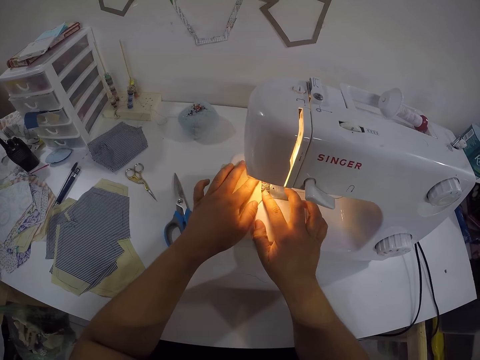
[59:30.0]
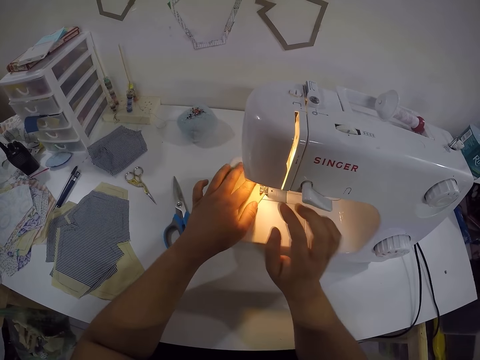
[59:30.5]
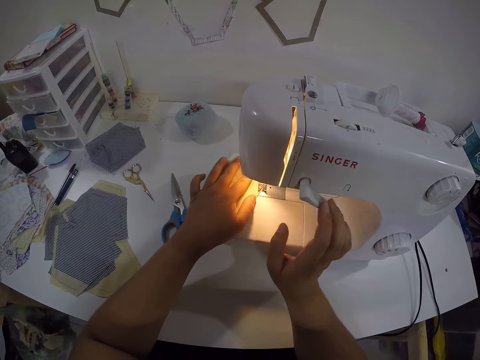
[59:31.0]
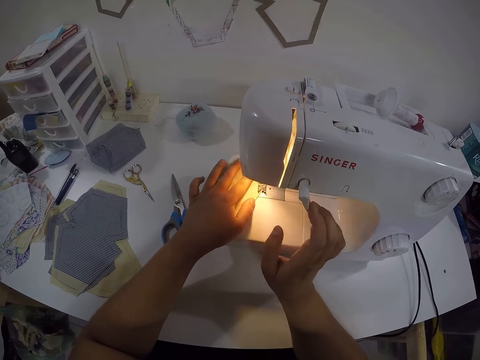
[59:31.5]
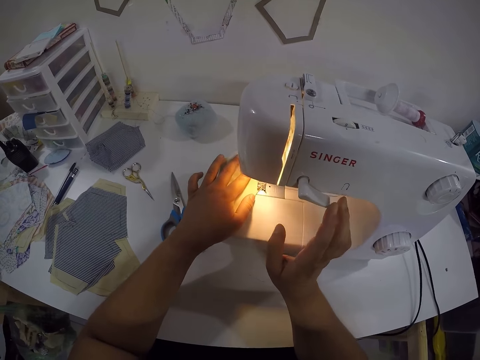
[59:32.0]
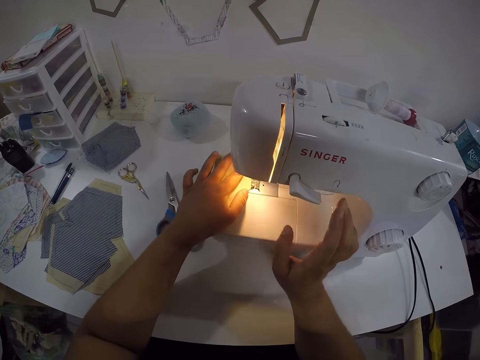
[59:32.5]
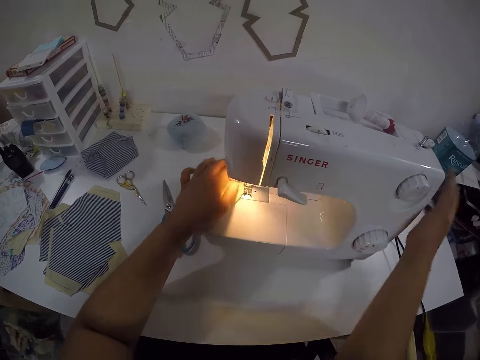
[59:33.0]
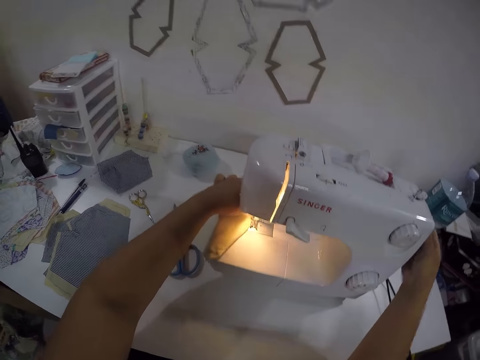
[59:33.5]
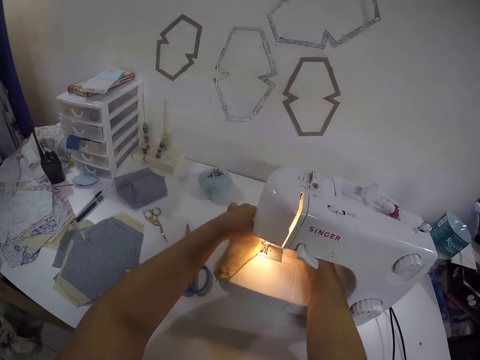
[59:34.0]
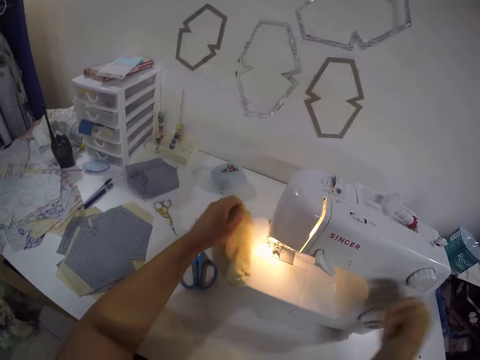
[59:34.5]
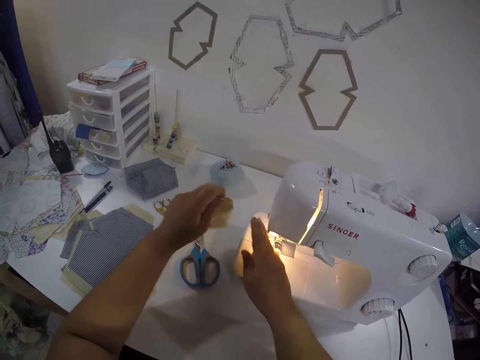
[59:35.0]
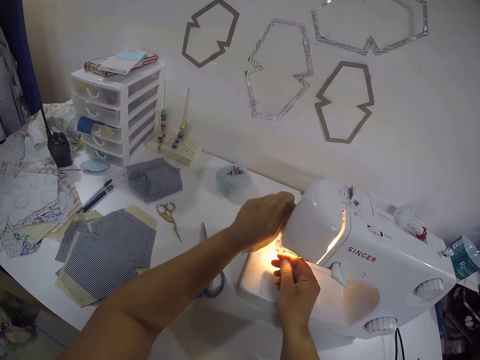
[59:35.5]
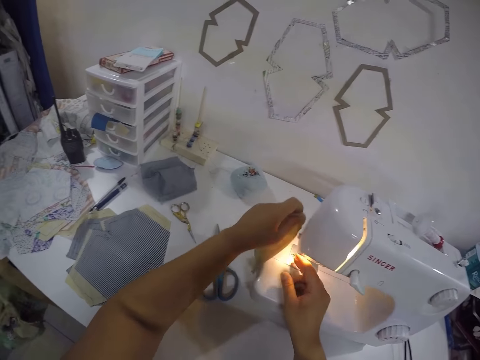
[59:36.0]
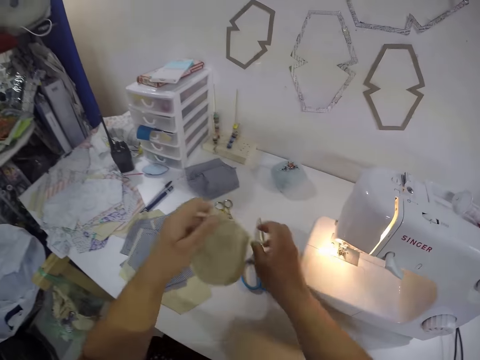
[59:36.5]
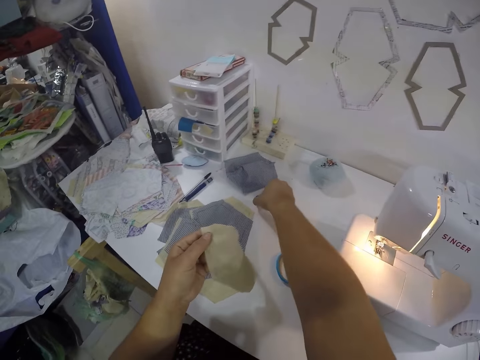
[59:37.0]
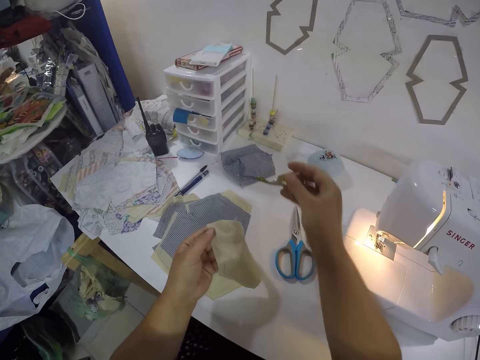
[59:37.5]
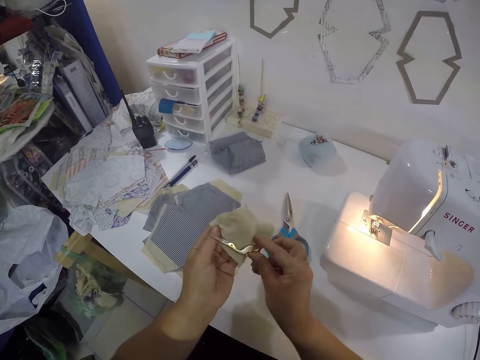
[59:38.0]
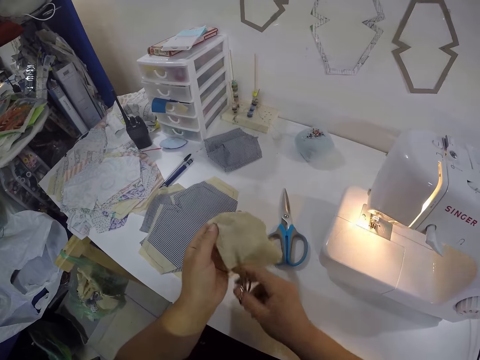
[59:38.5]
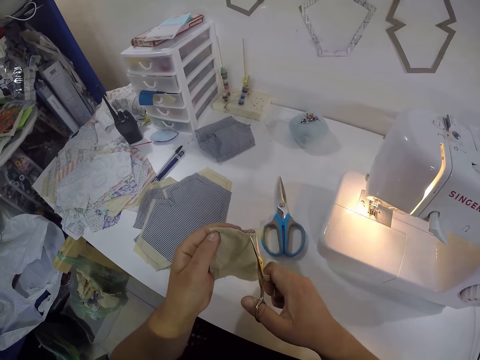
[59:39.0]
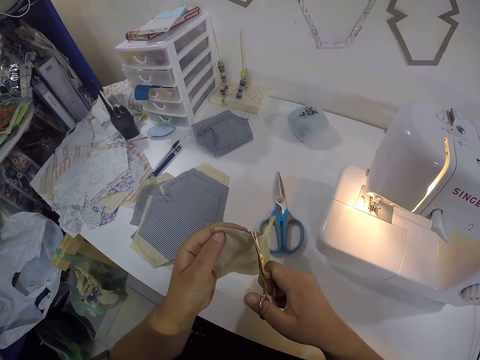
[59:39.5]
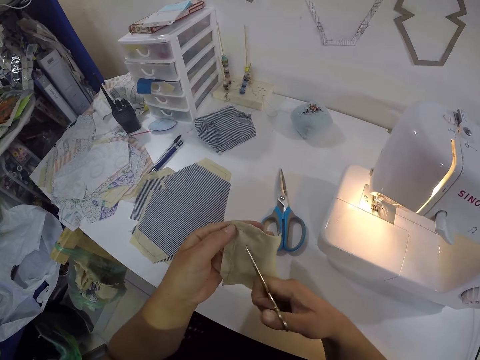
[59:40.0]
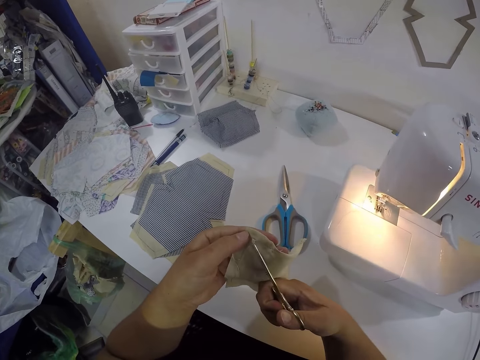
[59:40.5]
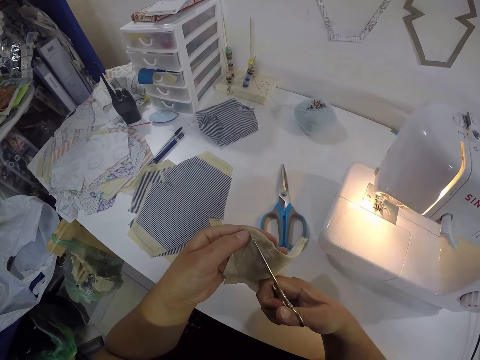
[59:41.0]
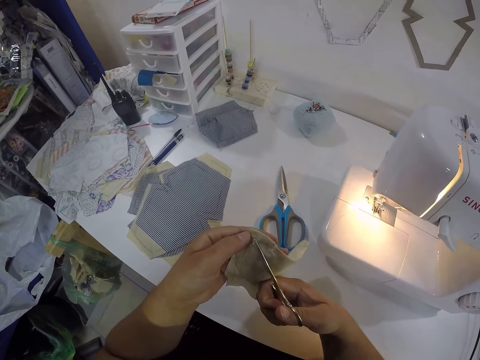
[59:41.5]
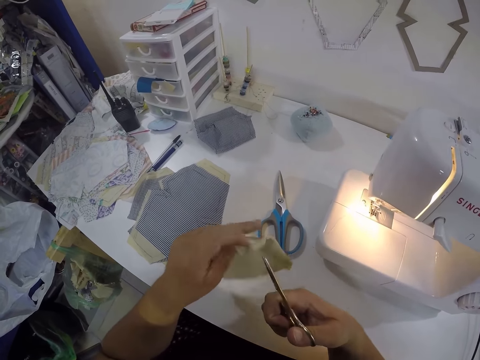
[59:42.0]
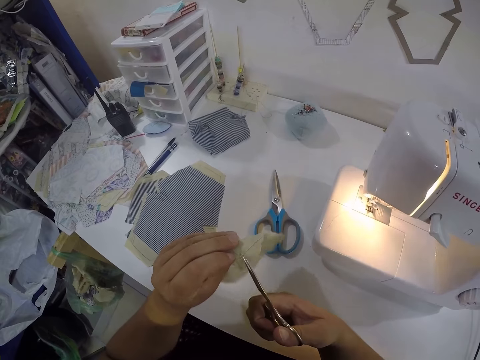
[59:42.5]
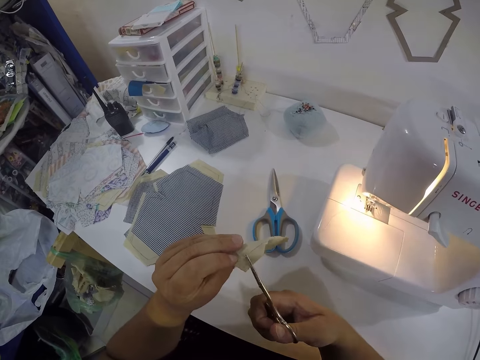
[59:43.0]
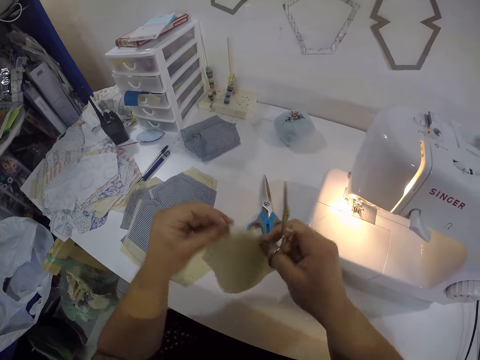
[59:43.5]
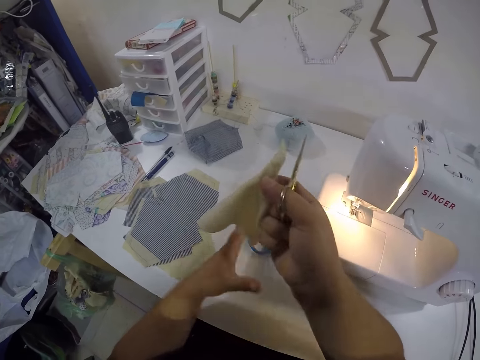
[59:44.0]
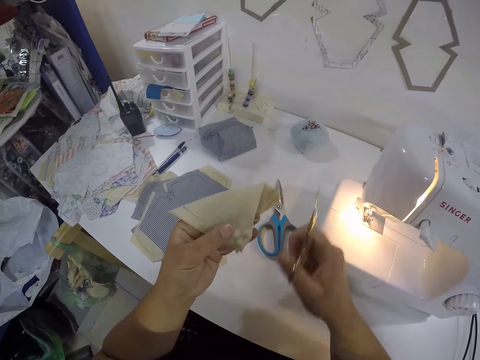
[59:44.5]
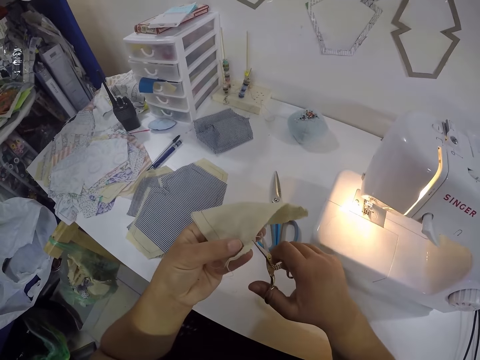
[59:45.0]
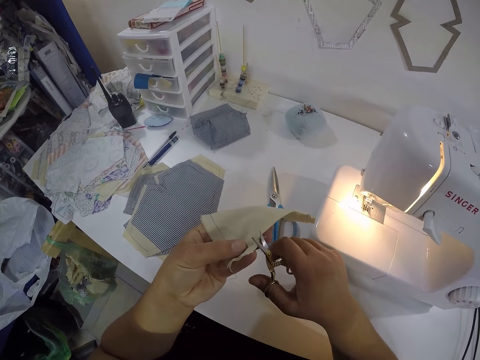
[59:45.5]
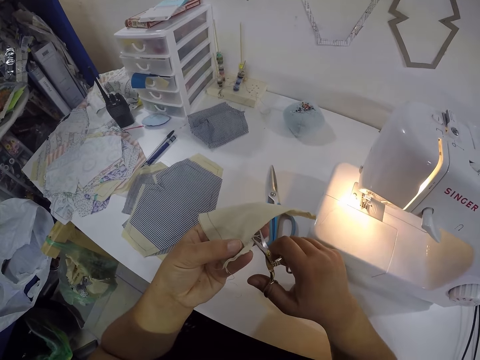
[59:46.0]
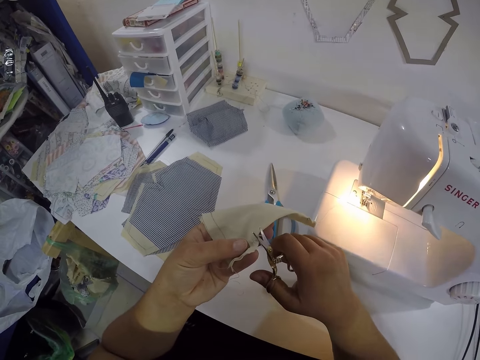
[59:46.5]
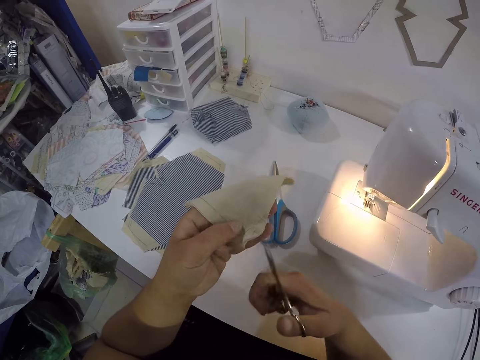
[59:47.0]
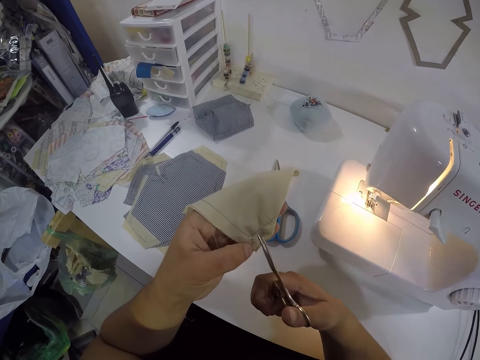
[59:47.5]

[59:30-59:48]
The camera wearer presses the tension regulator with her right hand. She adjusts the handwheel of the sewing machine with her right hand. She removes the lining from the sewing machine with her left hand. She cuts a thread on the lining with her right hand. She picks the scissors on the table with her right hand. She cuts a thread on the lining with the scissors in her right hand. She does it again. She turns the lining in her left hand. She cuts a thread on the lining with the scissors in her right hand.

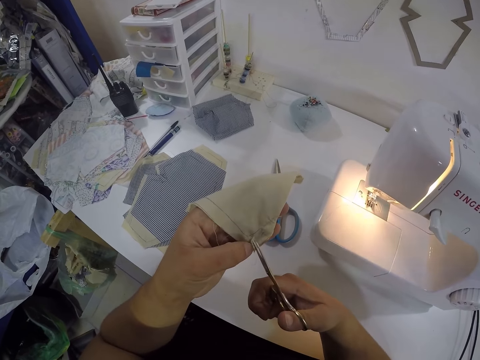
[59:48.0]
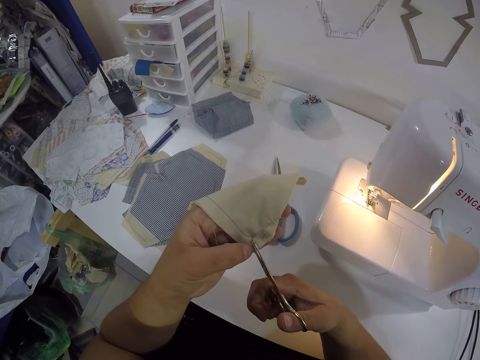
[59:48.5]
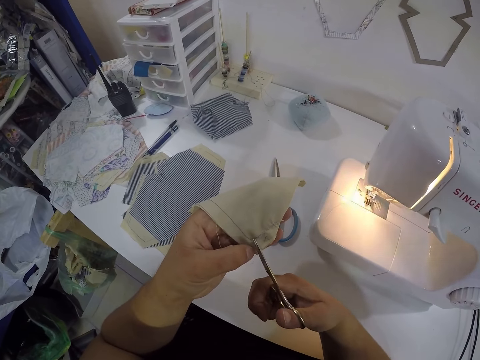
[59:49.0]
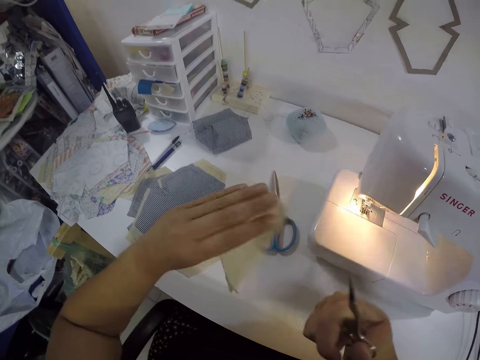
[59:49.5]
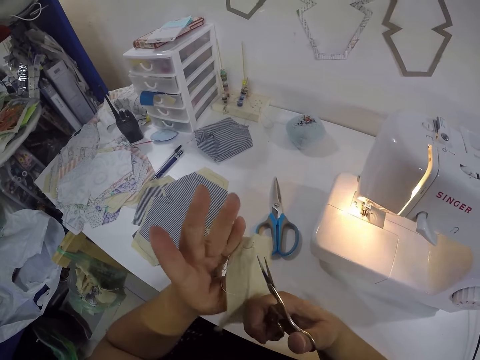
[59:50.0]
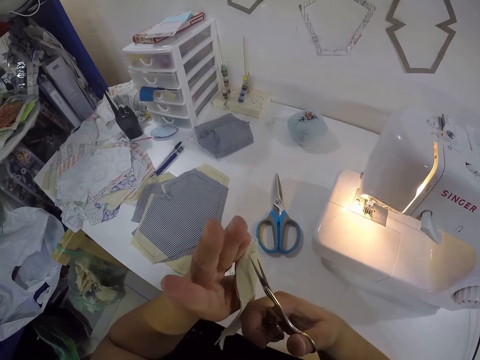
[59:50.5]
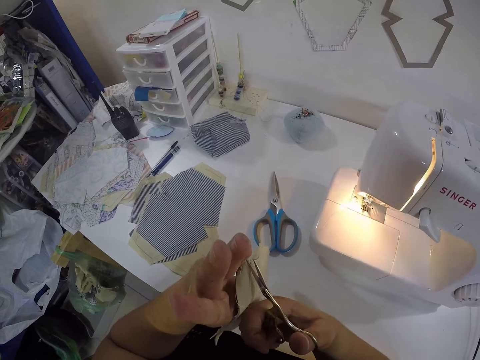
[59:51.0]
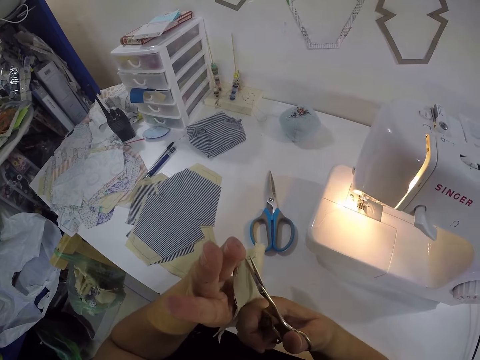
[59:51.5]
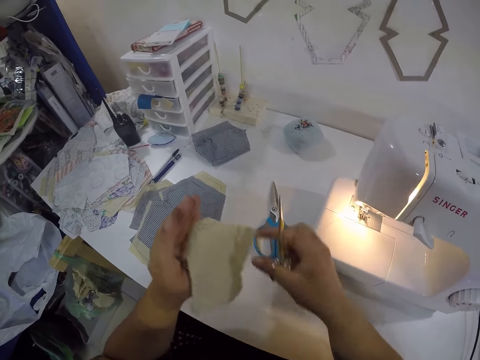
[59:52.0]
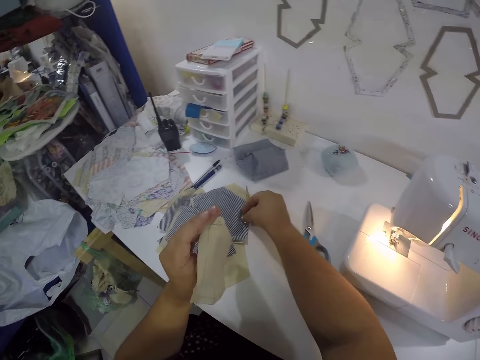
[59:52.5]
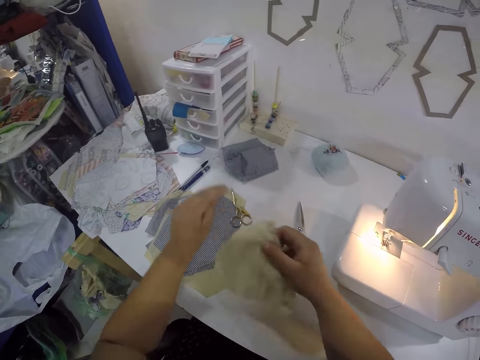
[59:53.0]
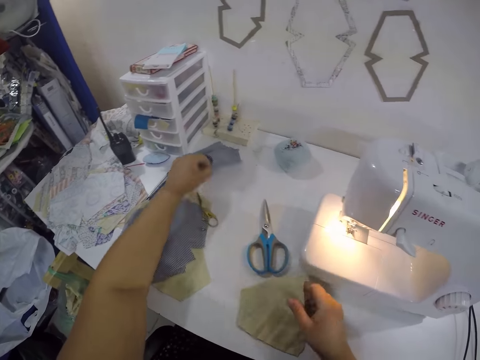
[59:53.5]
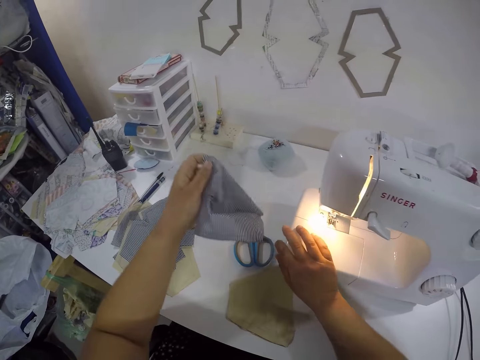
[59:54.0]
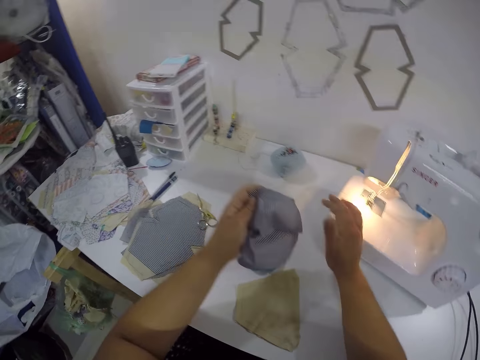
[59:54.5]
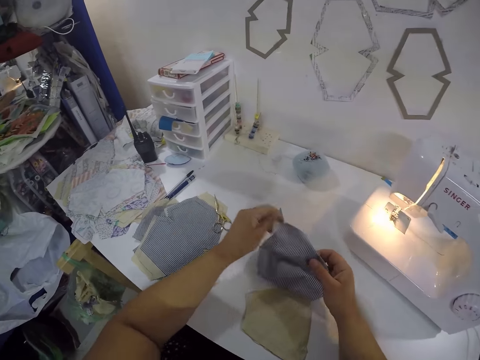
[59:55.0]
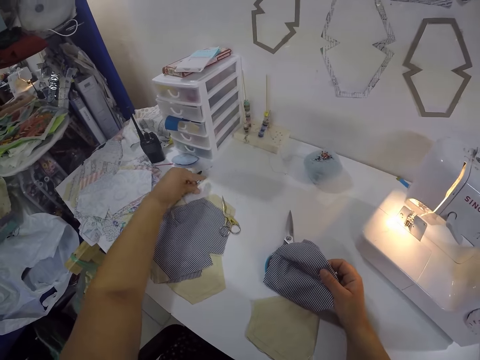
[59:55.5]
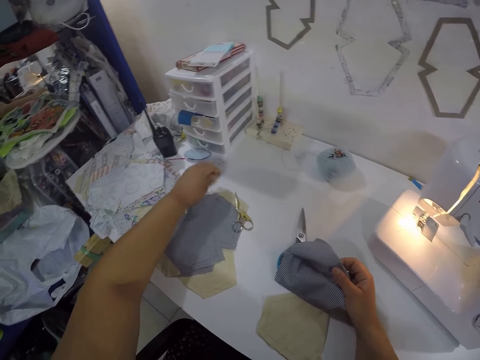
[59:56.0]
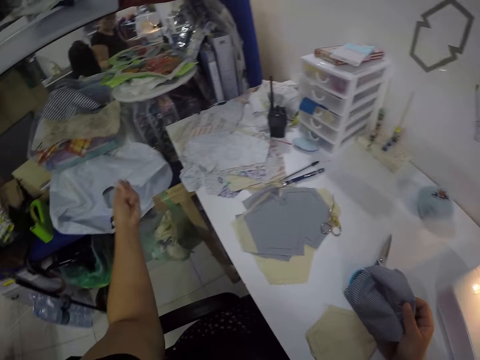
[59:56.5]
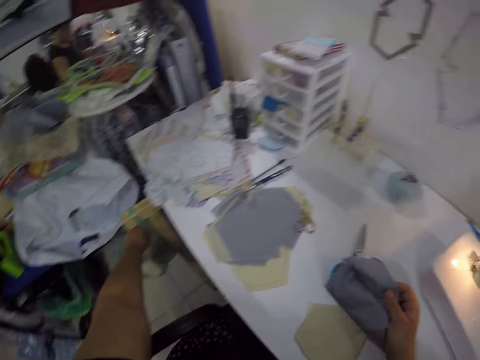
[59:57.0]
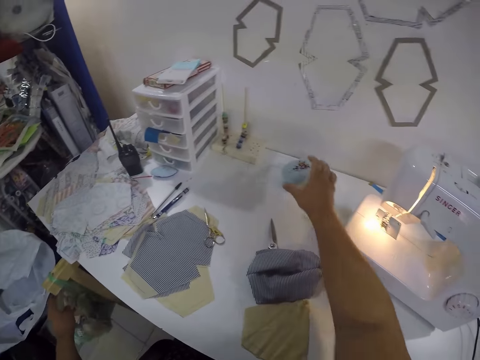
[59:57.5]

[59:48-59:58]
The camera wearer cuts a thread on the lining with the scissors in her right hand. She drops the scissors in her right hand on the table. She holds the lining in her right hand. She picks the fabric from the table with her left hand. She drops the lining in her right hand on the table. She moves the sewing machine on the table with her right hand. She holds the fabric in both hands. She picks some threads on the table with her left hand. She drops the thread in her left hand on the floor.
